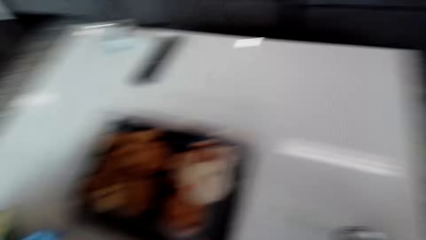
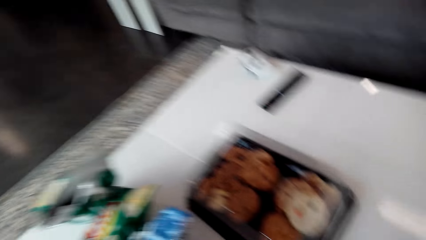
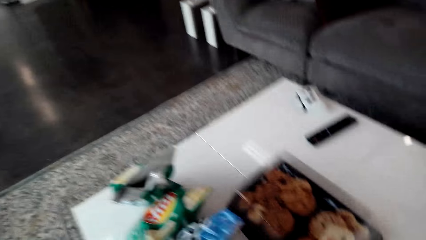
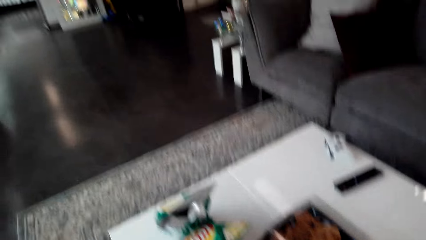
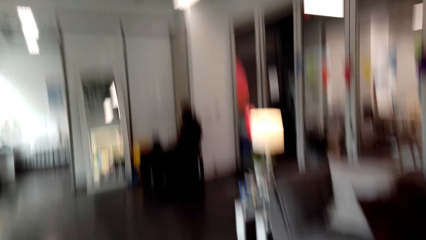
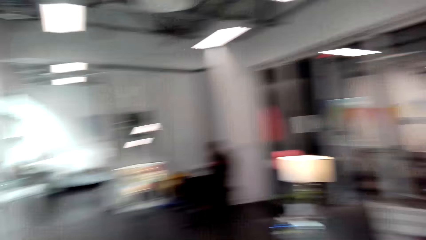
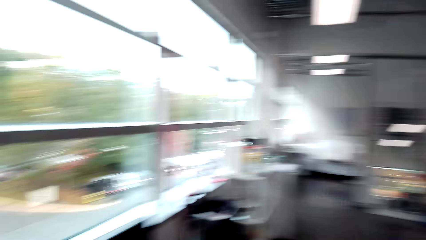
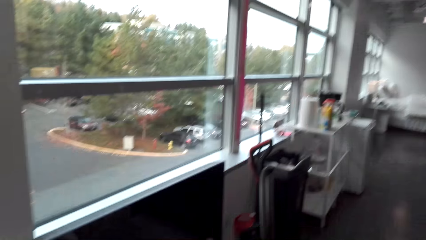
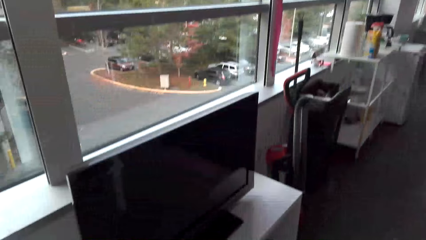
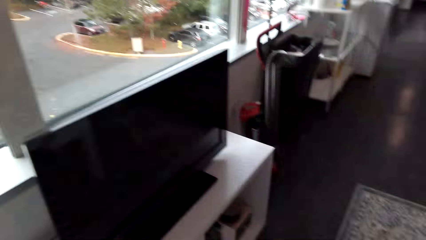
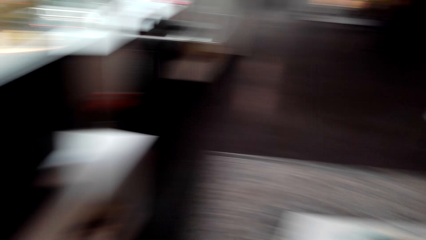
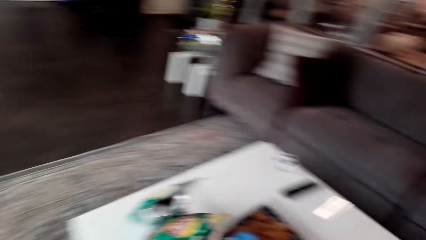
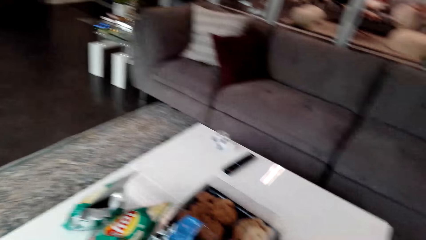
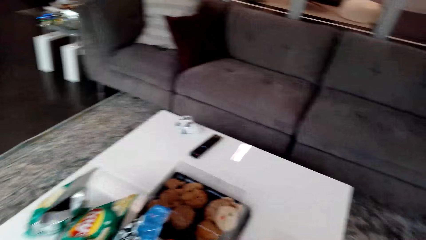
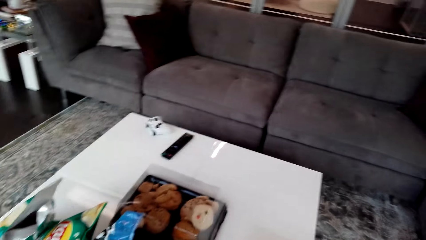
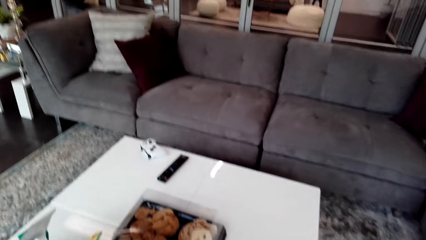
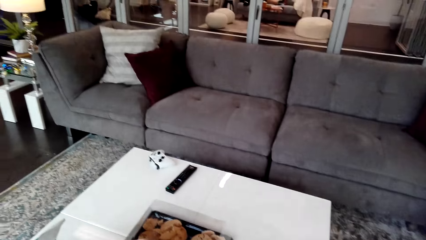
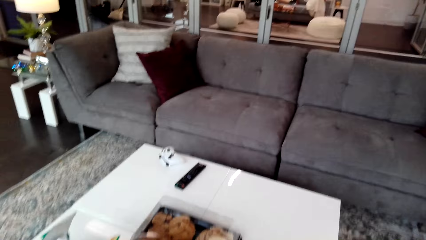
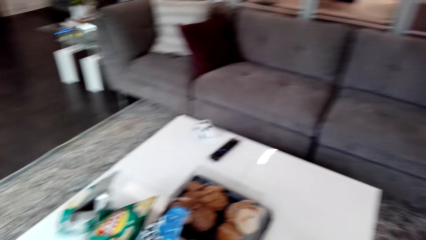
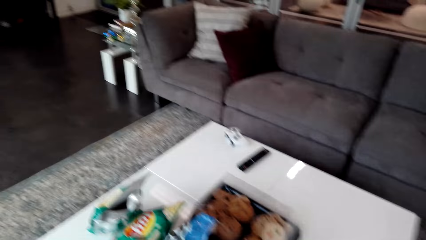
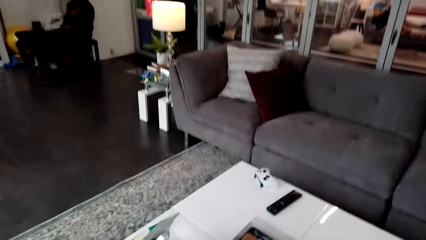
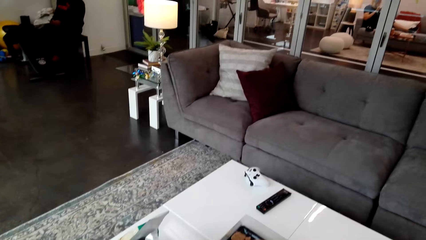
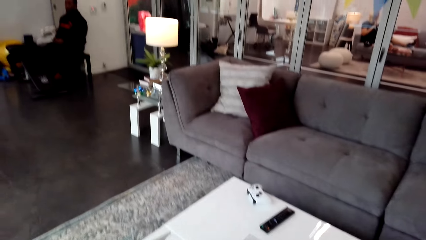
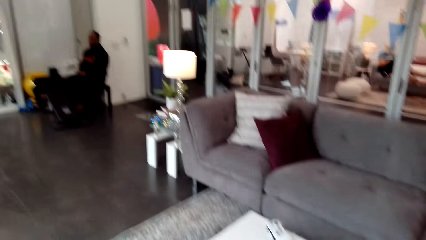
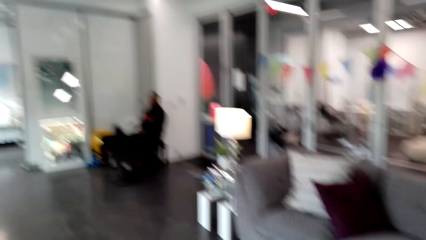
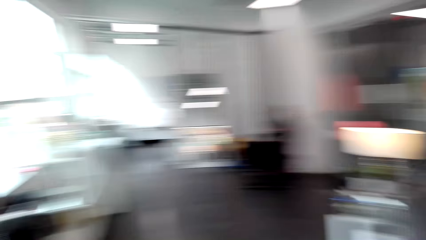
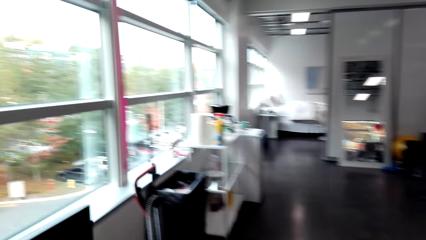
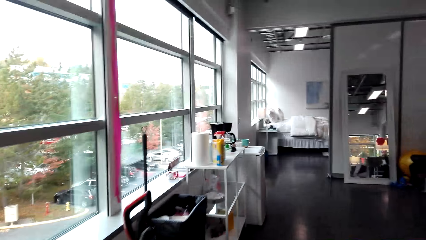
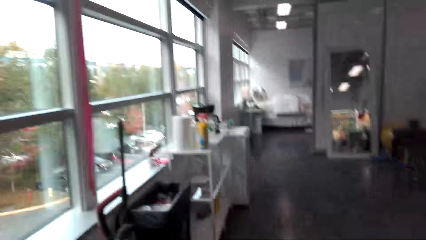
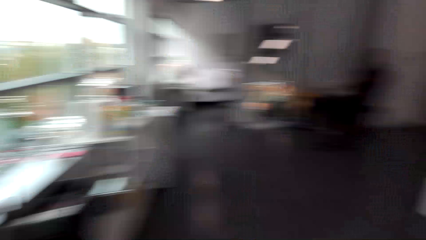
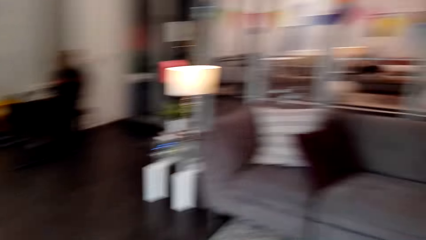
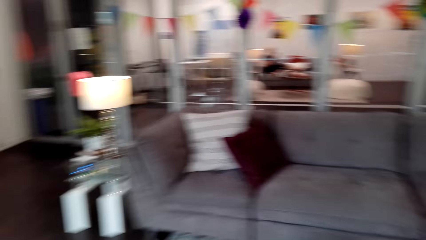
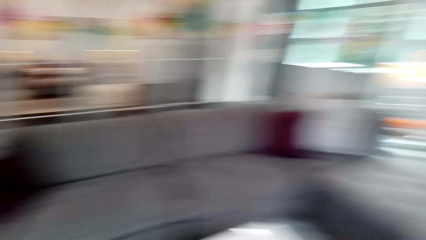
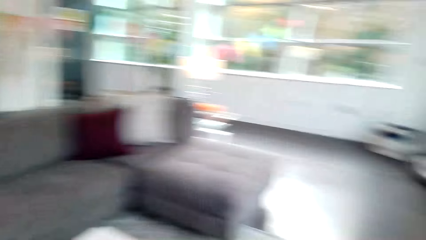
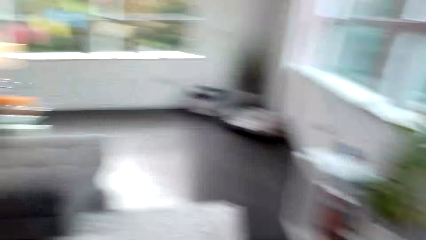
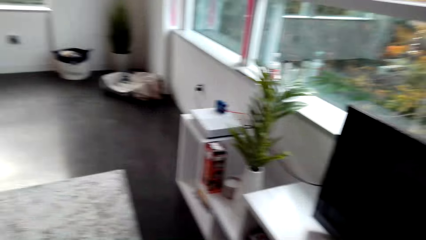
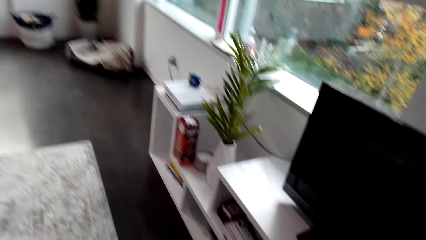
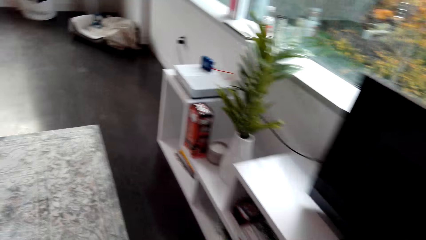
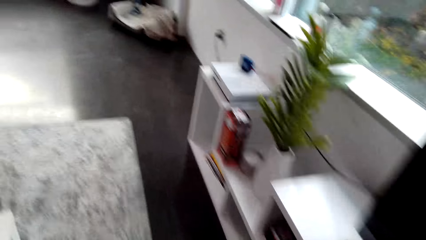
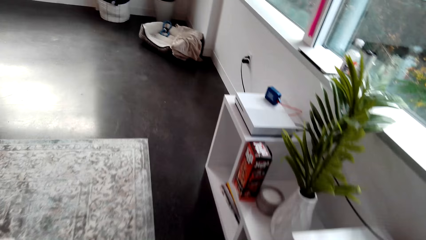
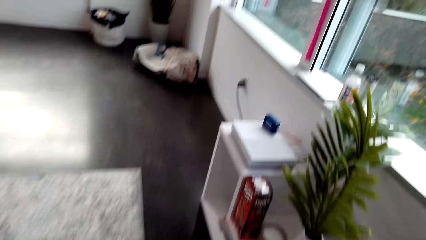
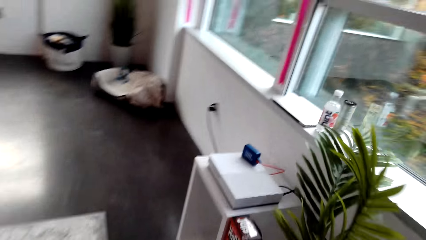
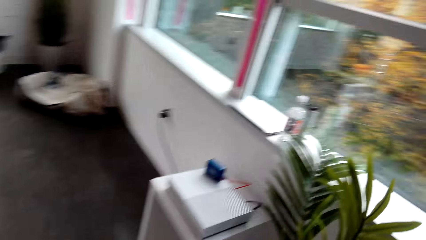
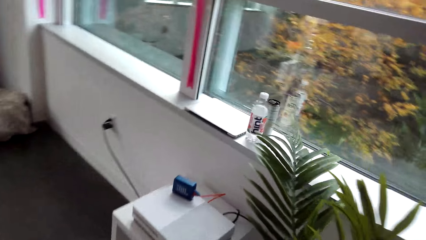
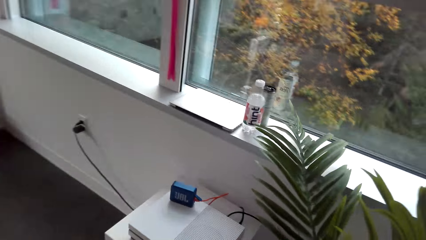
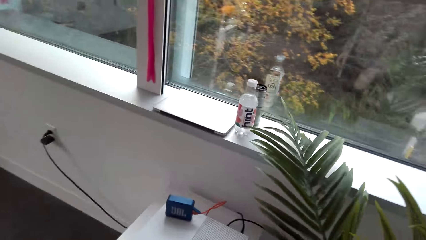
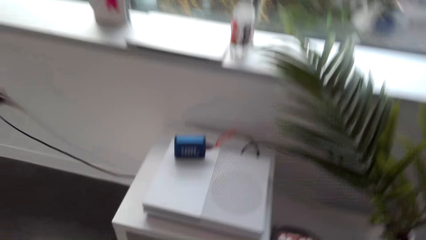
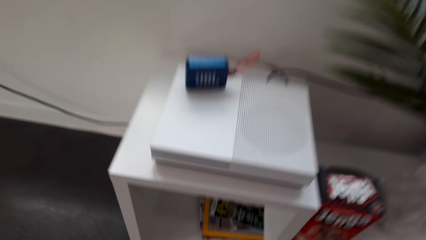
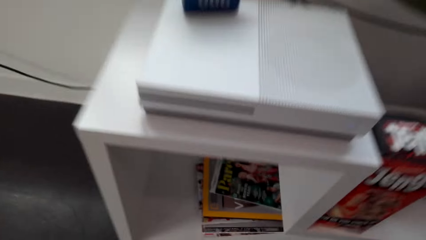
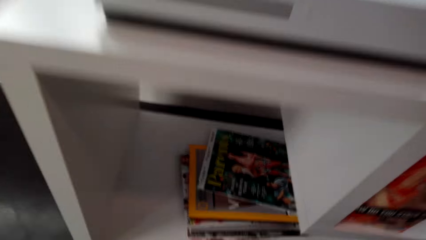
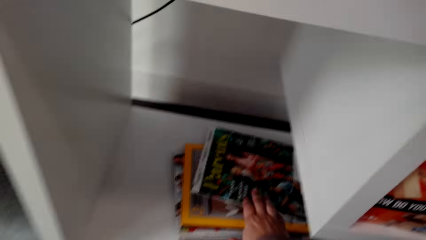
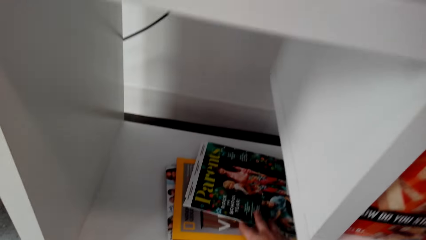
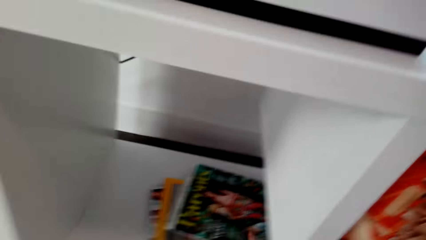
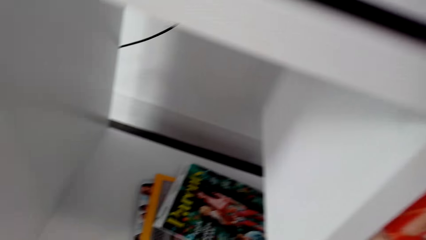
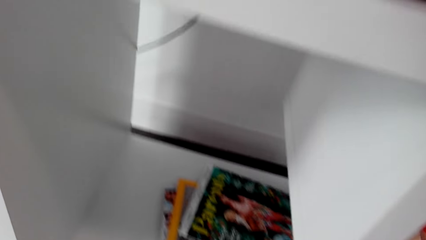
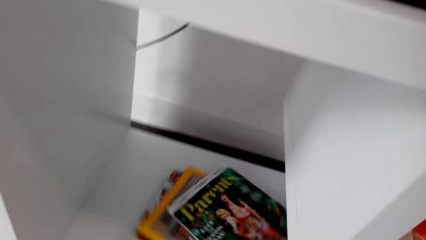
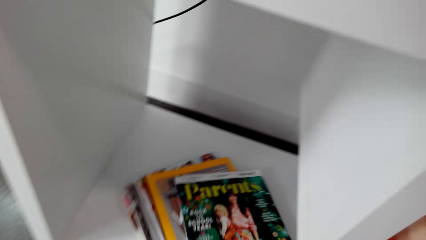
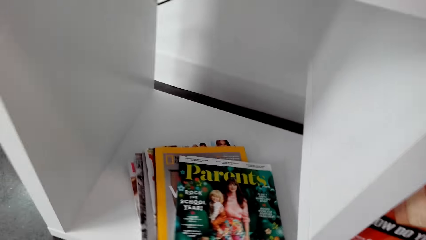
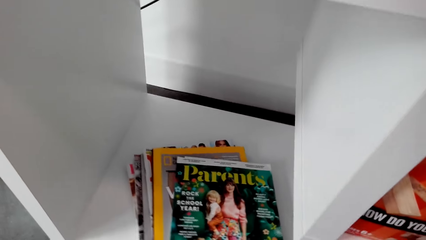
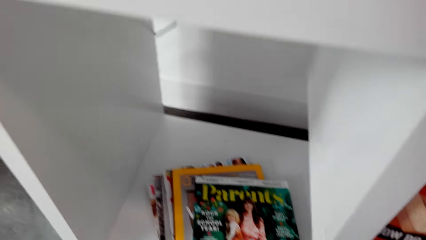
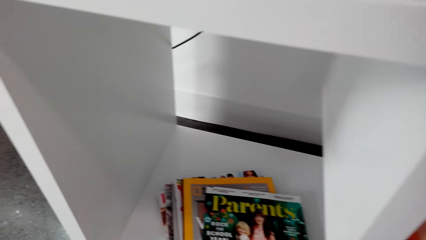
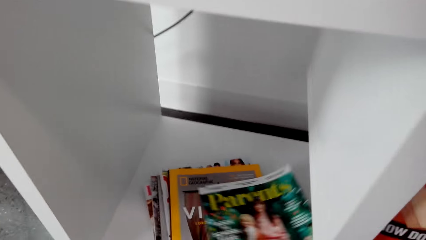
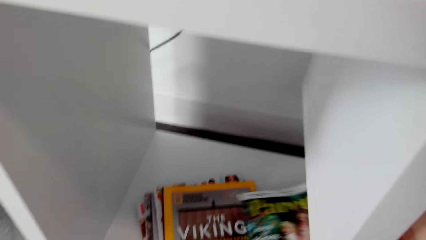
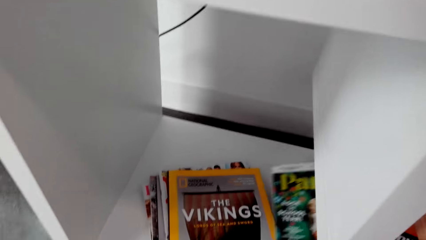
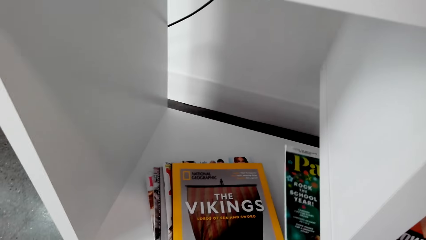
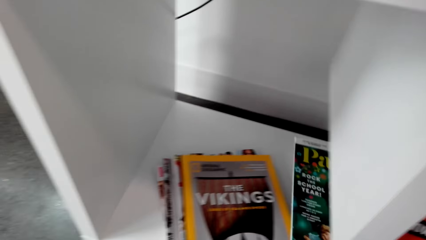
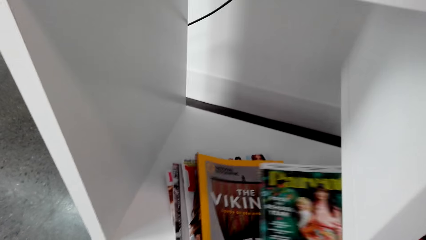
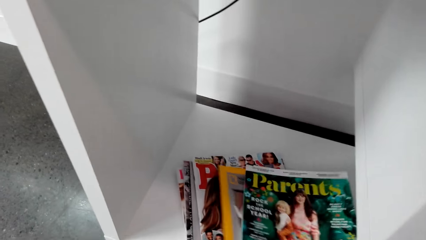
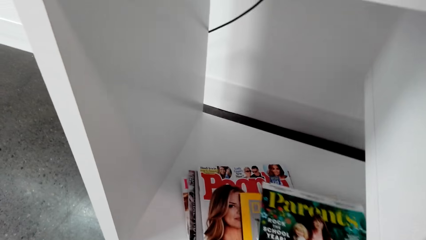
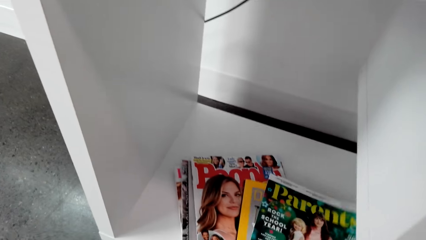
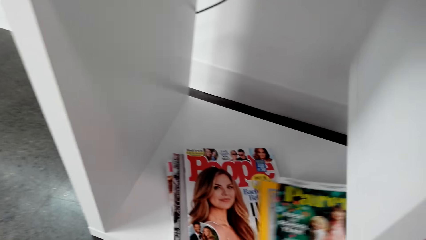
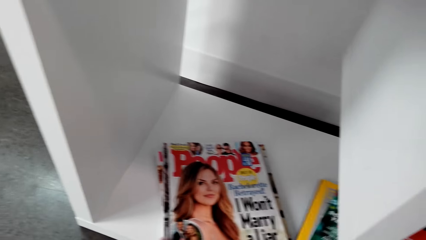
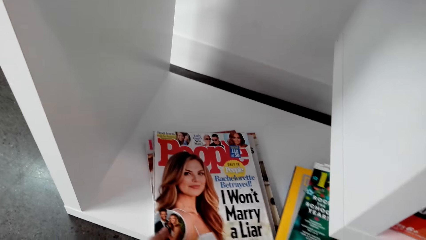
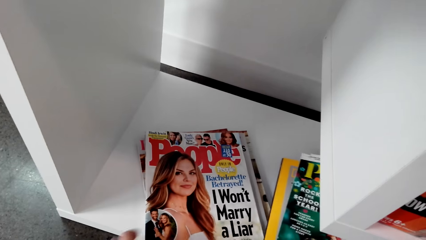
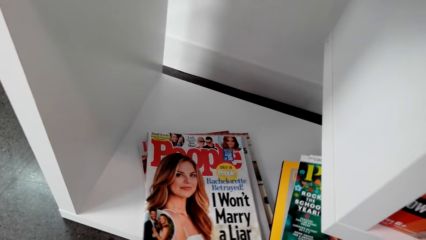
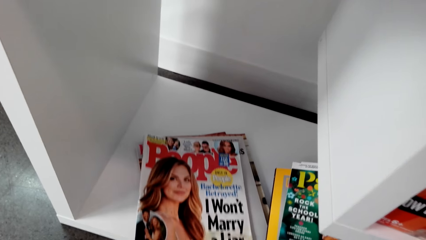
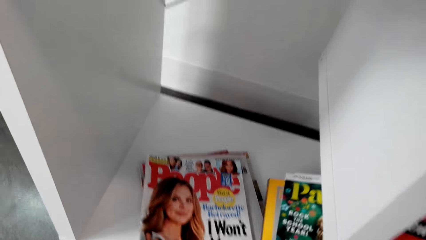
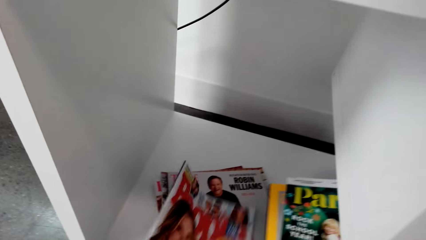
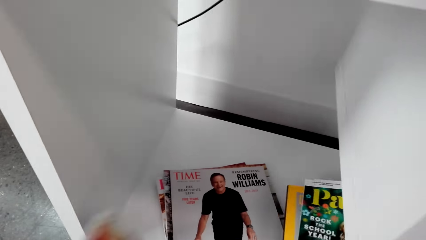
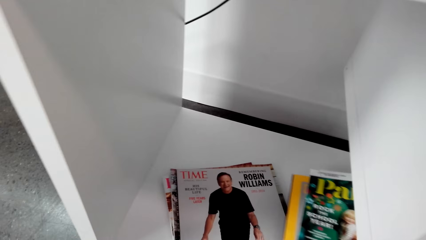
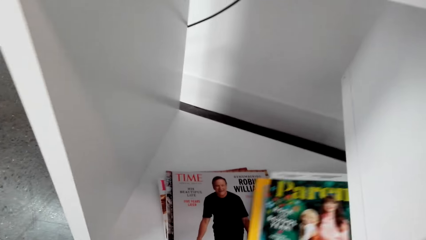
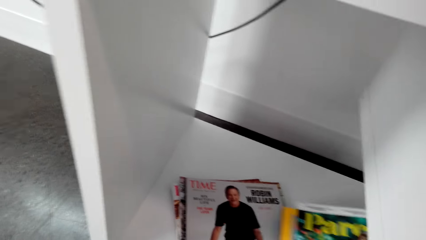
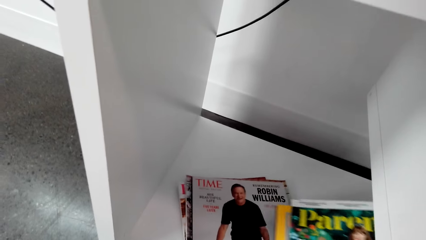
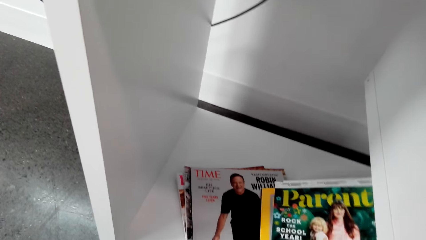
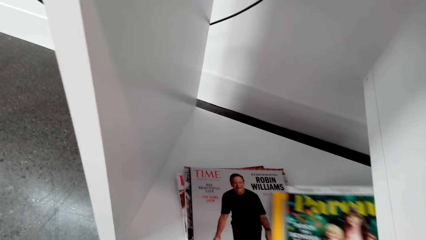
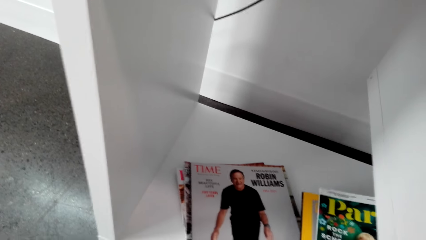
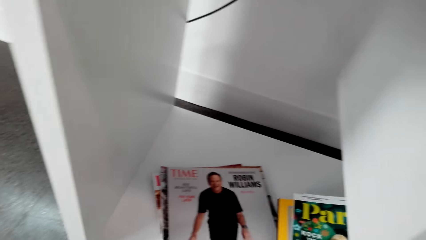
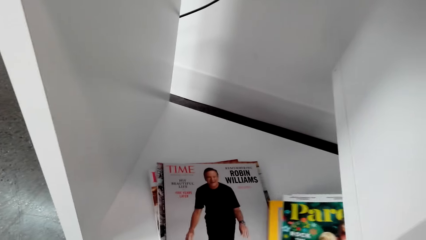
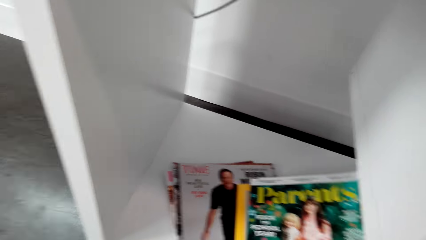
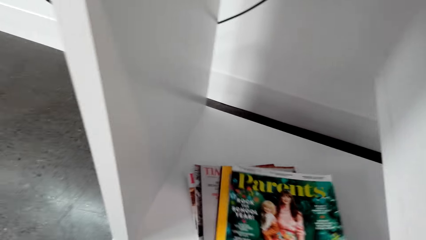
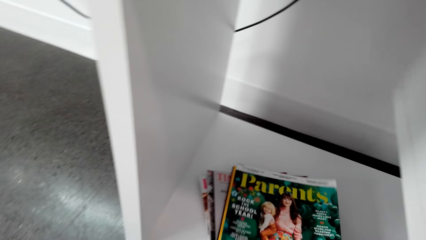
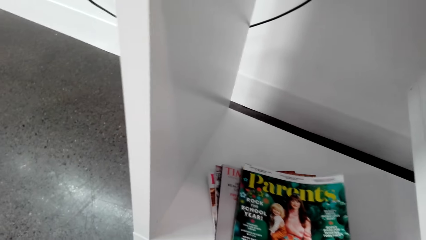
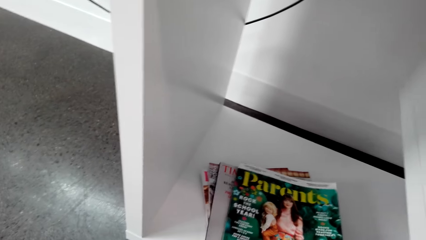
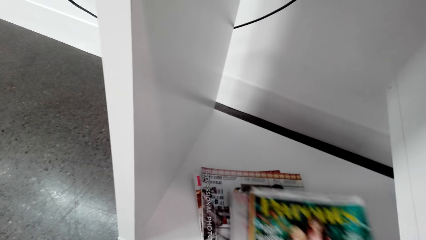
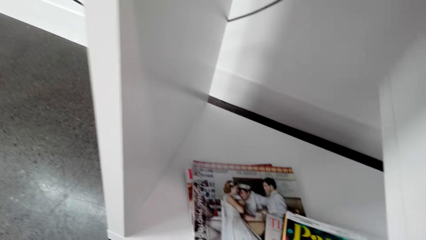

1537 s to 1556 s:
The camera wearer moves around the house. They select the magazines from the shelf.
